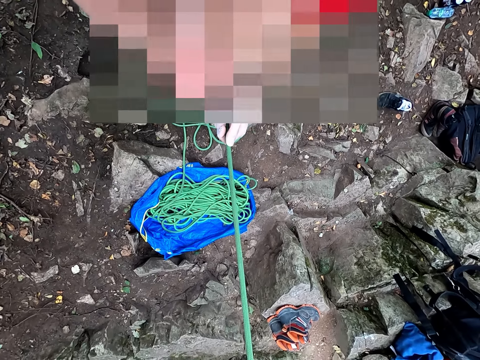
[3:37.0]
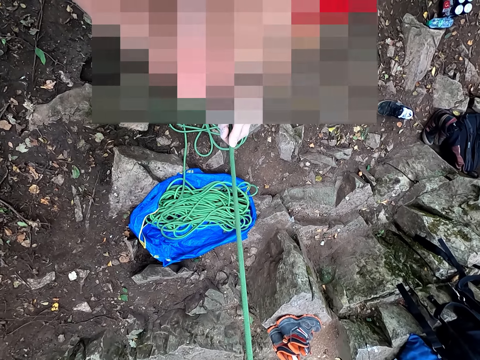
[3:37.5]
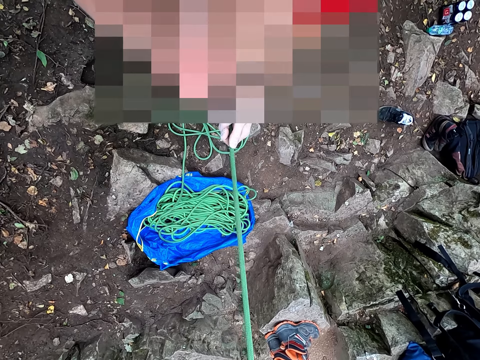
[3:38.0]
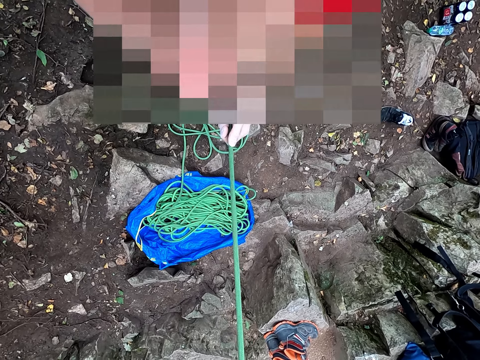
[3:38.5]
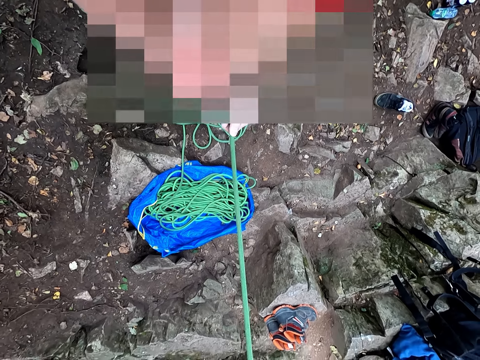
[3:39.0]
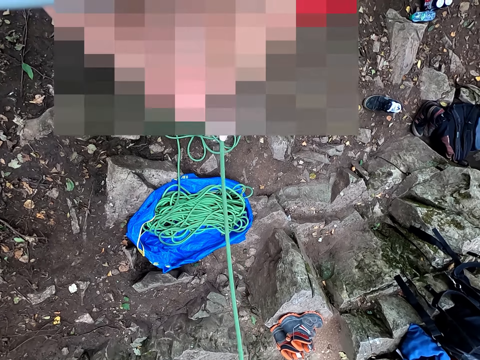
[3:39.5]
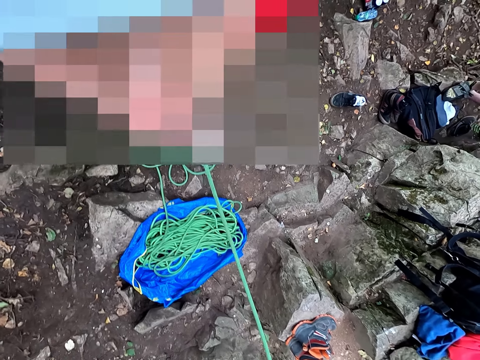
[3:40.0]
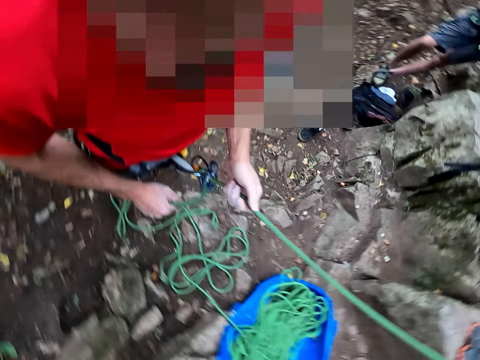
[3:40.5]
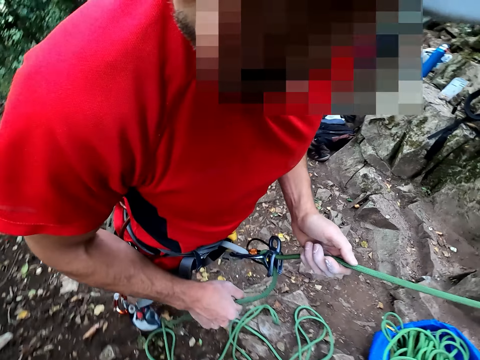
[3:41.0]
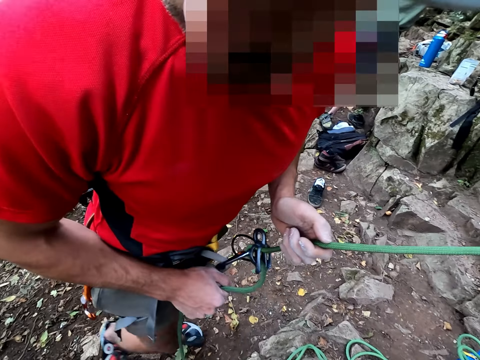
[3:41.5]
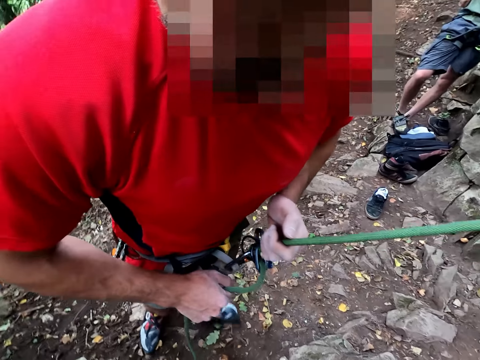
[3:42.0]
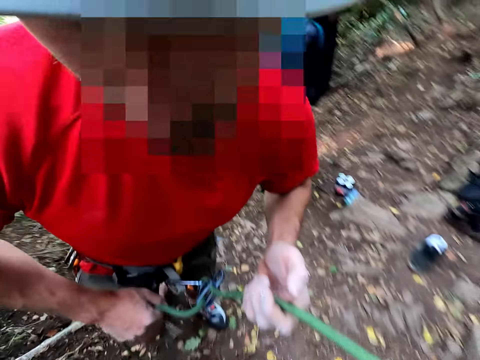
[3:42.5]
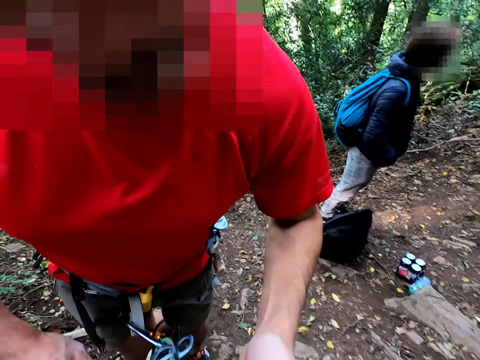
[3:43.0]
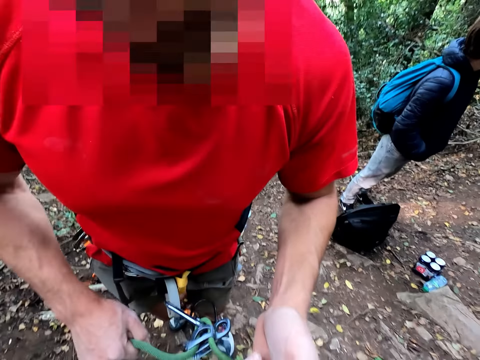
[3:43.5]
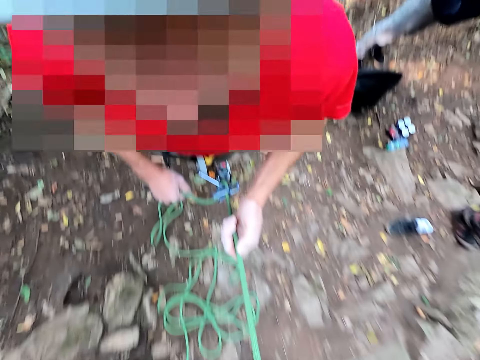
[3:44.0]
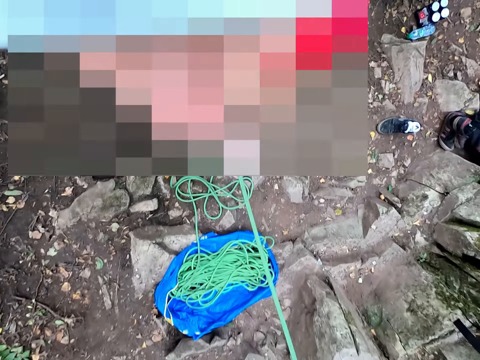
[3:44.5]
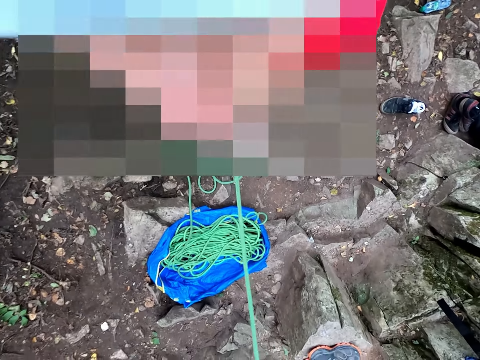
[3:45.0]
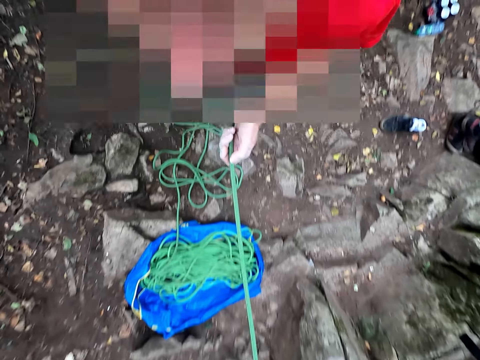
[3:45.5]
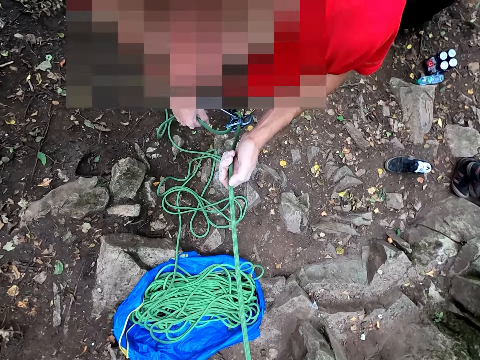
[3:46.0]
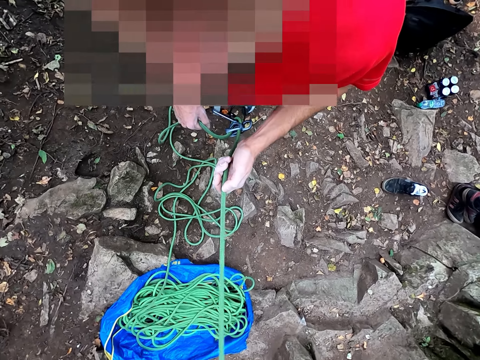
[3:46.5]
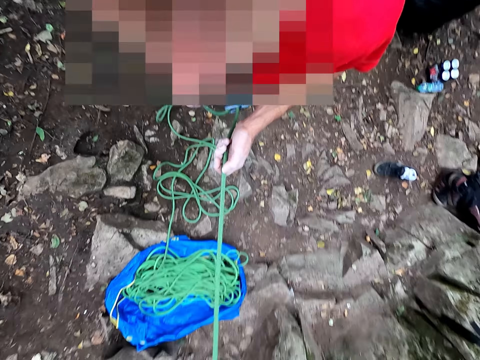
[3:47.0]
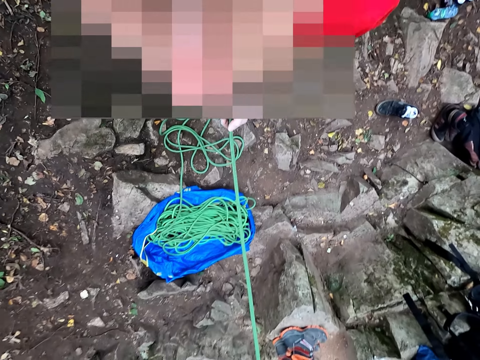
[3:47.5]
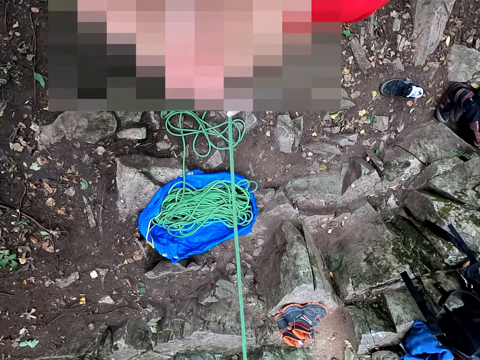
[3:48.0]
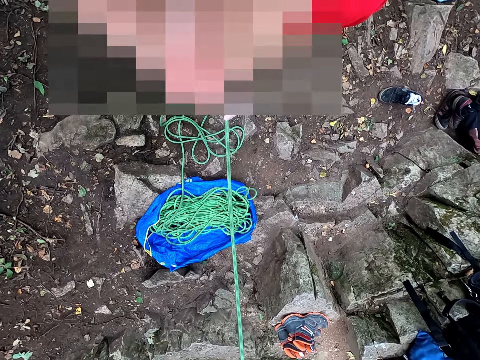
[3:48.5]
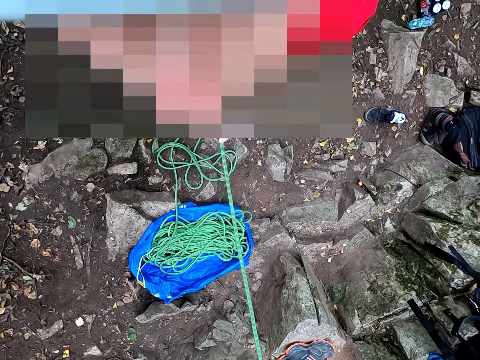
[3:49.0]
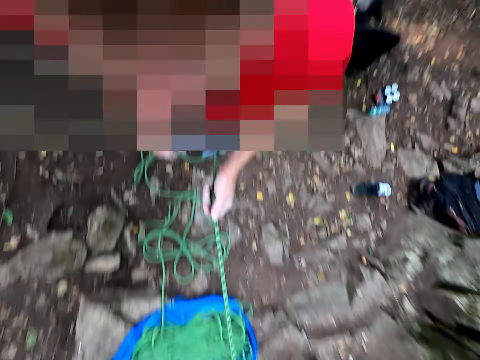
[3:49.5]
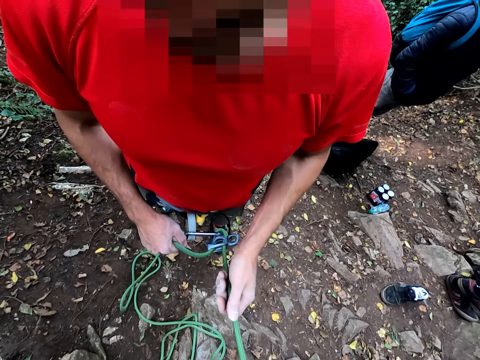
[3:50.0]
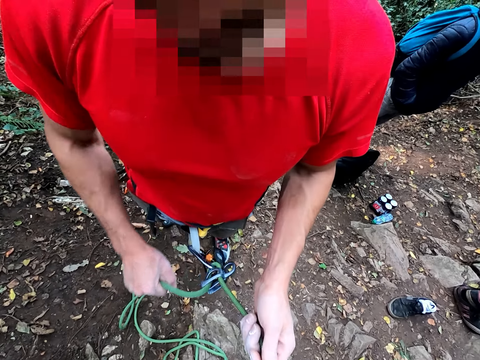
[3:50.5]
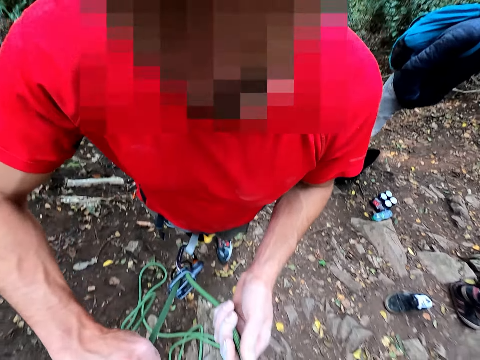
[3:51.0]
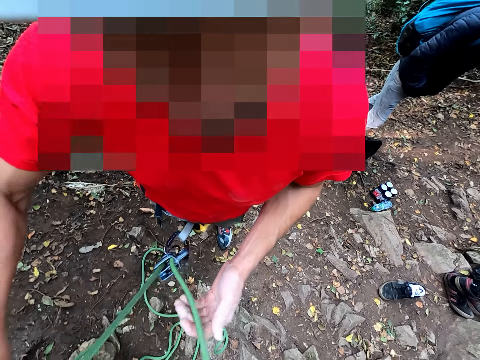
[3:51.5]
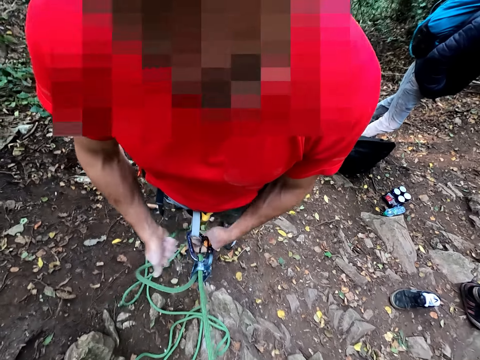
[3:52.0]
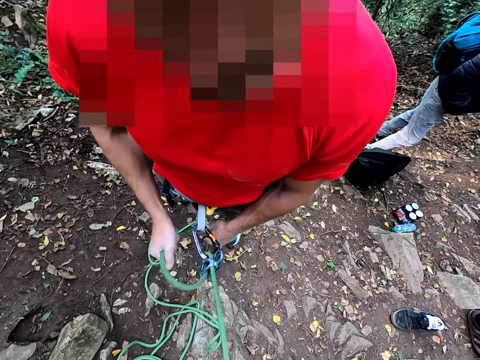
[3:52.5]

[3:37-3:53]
The camera wearer pulls the rope.

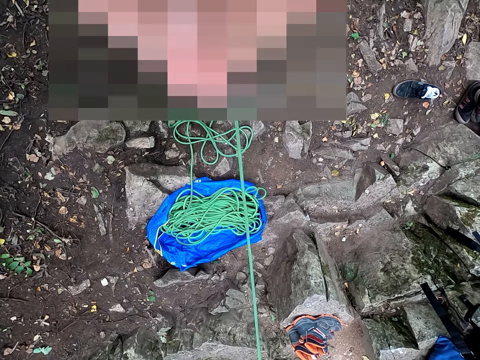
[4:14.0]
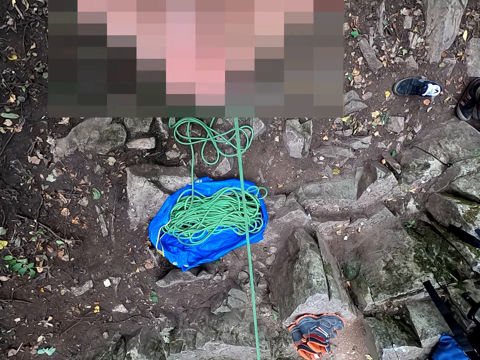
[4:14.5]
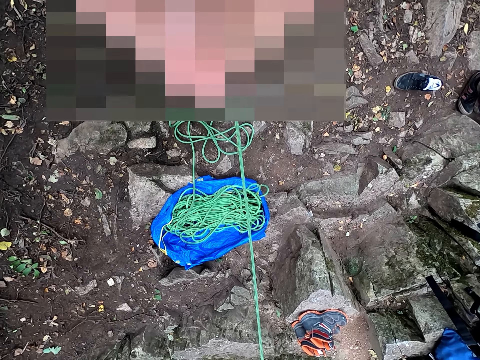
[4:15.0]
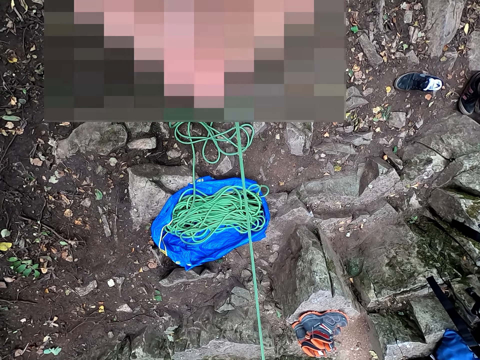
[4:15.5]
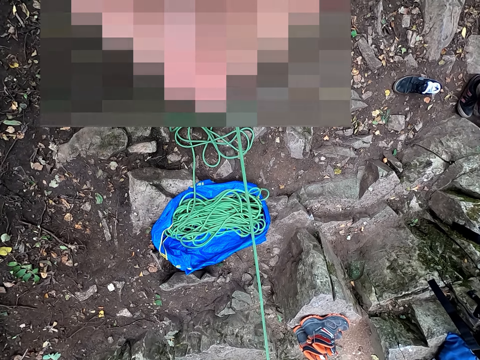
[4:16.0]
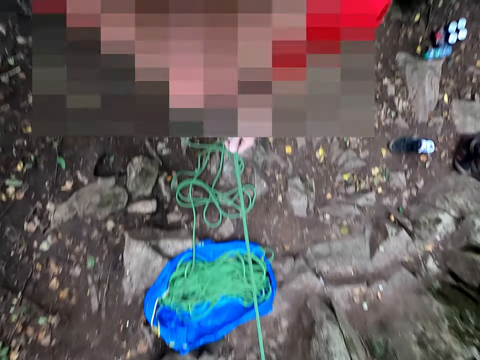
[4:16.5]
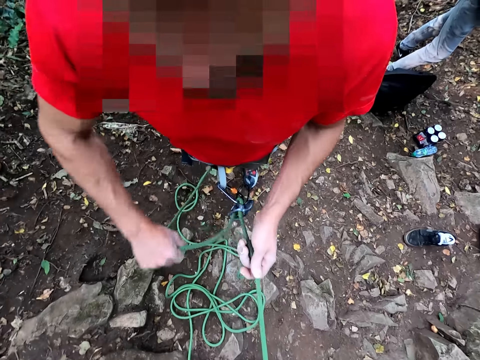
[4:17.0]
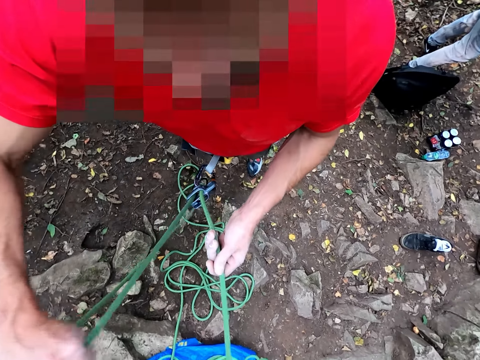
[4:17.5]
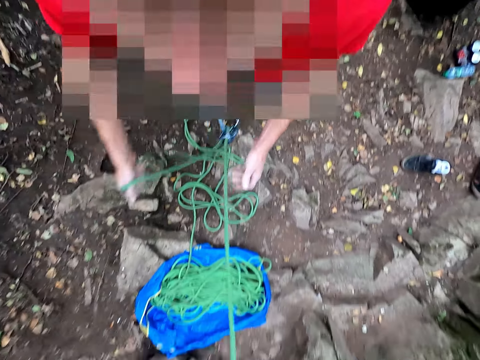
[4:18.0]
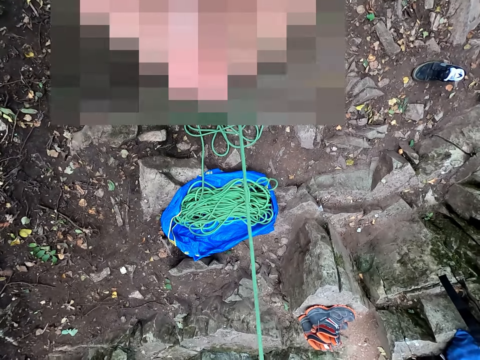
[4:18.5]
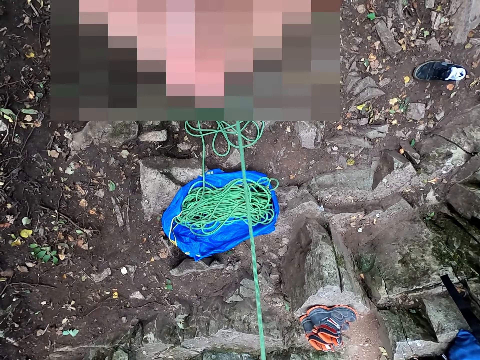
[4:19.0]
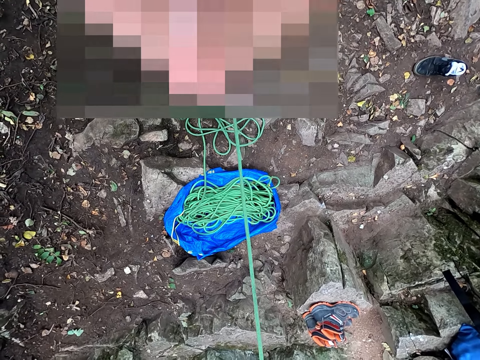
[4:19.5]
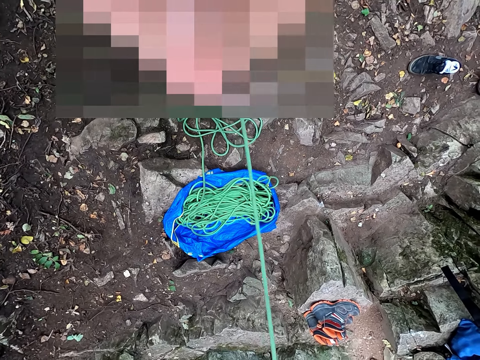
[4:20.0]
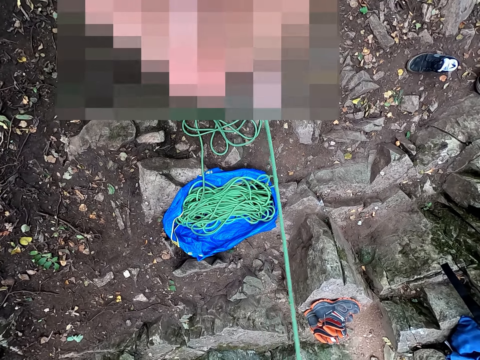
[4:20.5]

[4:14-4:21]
The camera wearer holds the rope. They pull the rope.

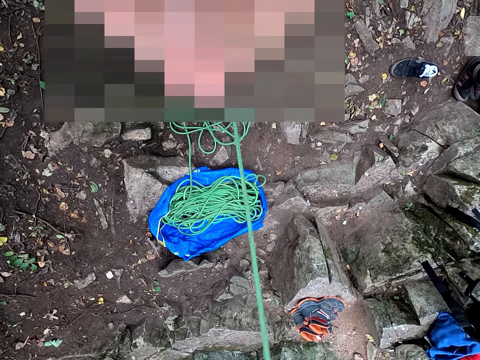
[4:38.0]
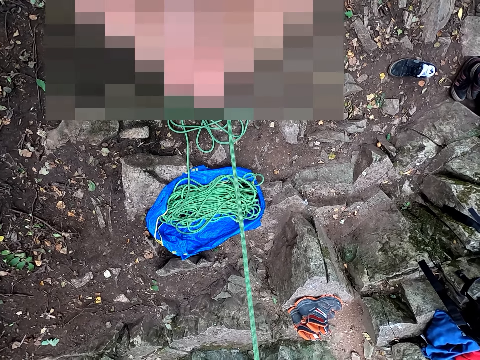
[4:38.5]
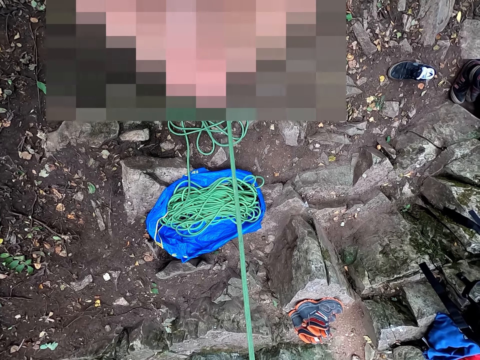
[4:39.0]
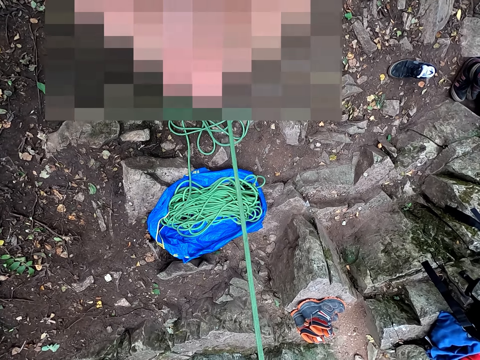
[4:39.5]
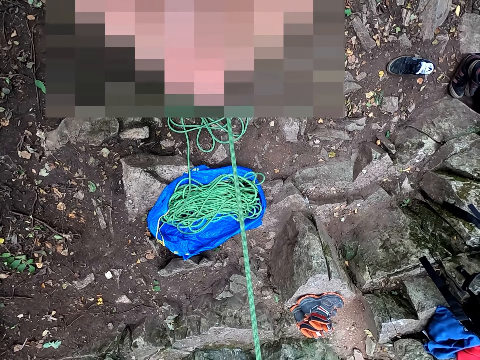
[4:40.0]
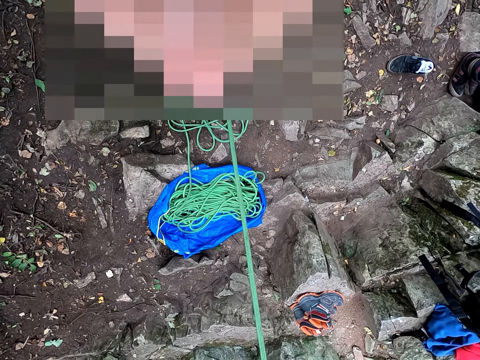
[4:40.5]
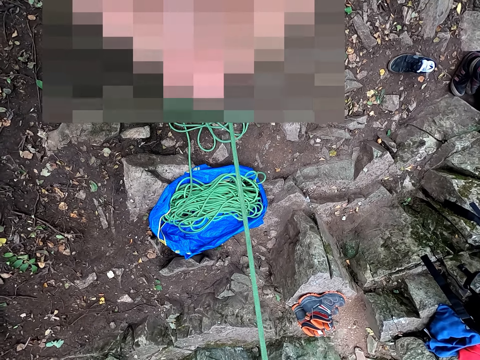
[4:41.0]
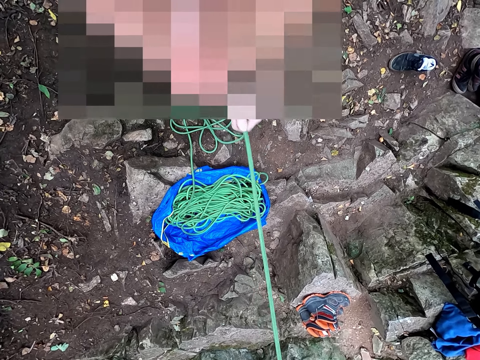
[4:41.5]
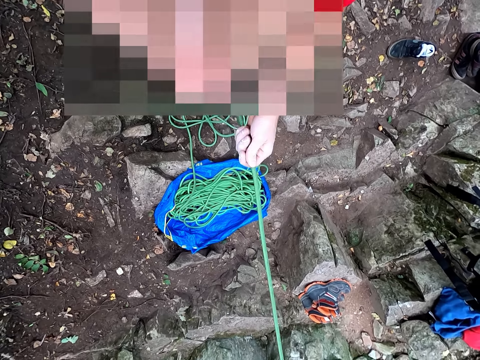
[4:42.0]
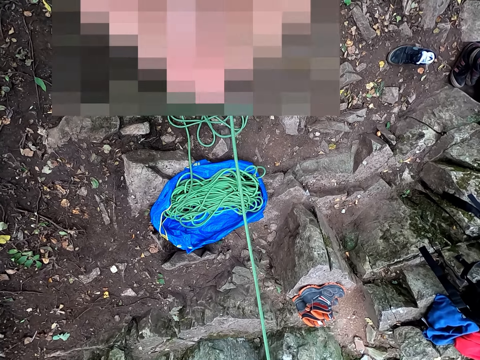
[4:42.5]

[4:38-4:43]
The camera wearer holds the rope.
